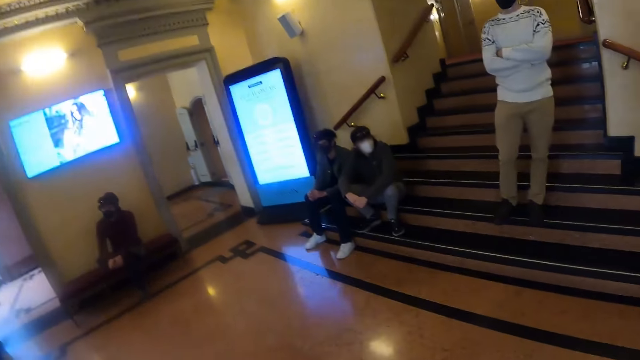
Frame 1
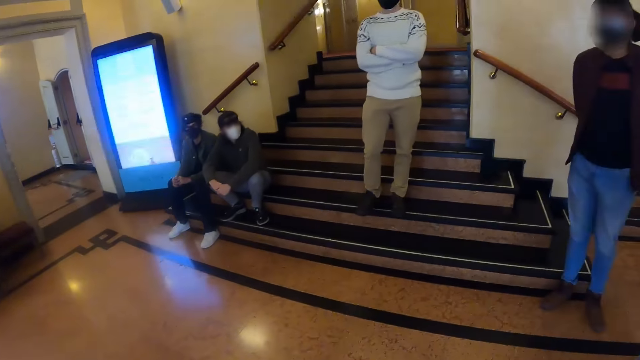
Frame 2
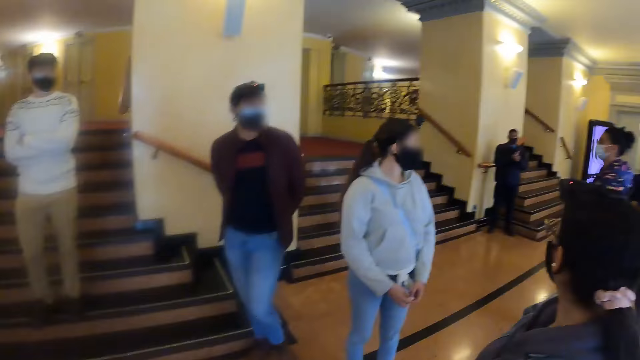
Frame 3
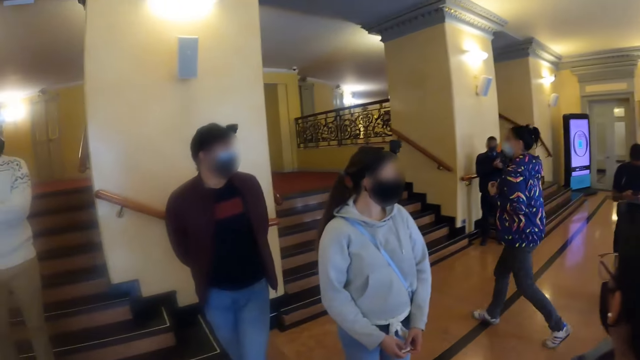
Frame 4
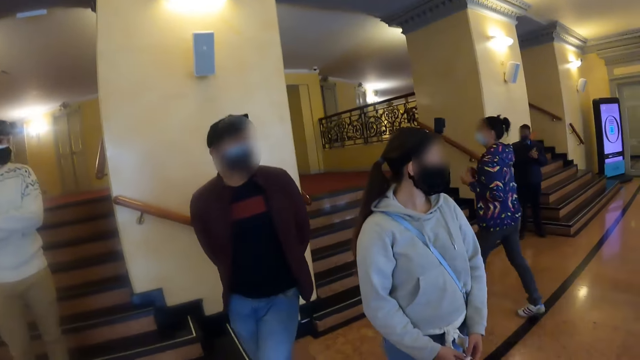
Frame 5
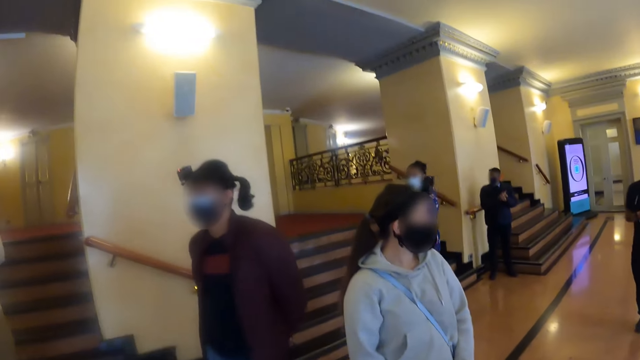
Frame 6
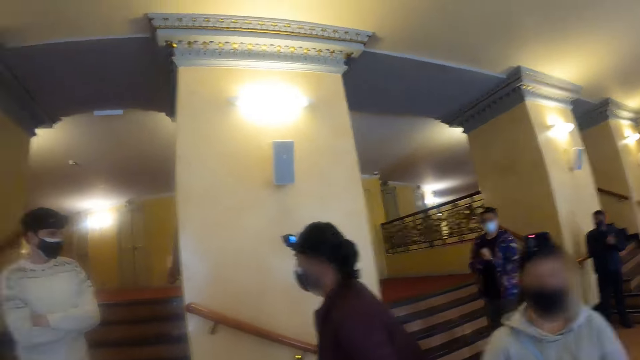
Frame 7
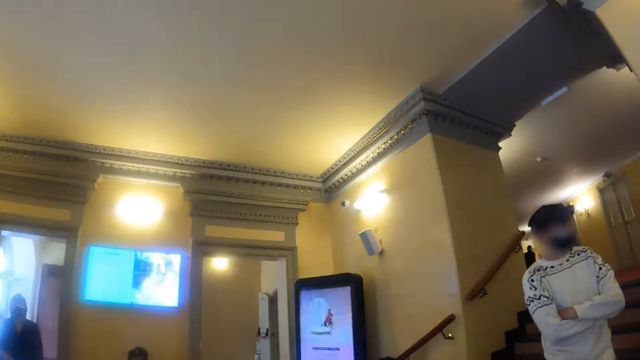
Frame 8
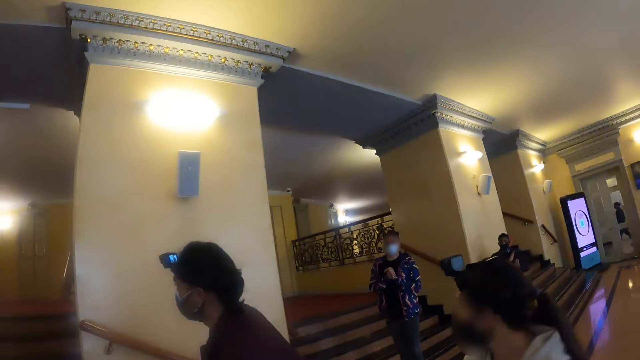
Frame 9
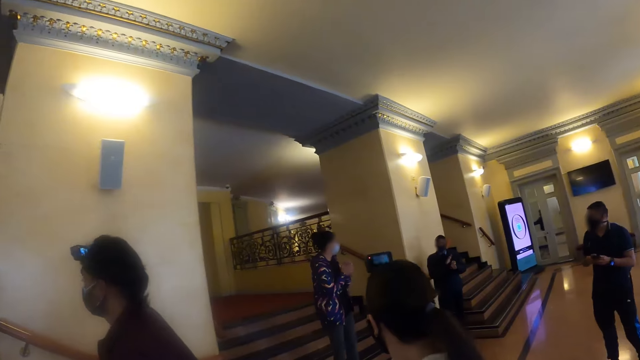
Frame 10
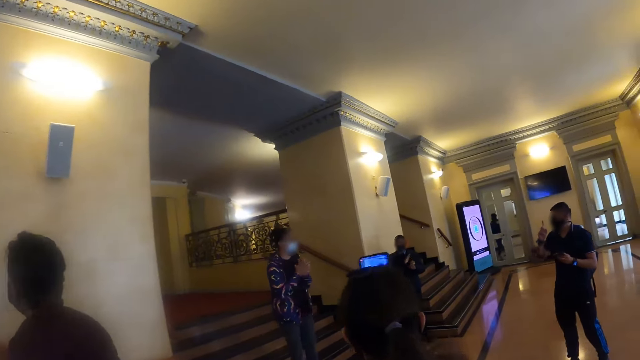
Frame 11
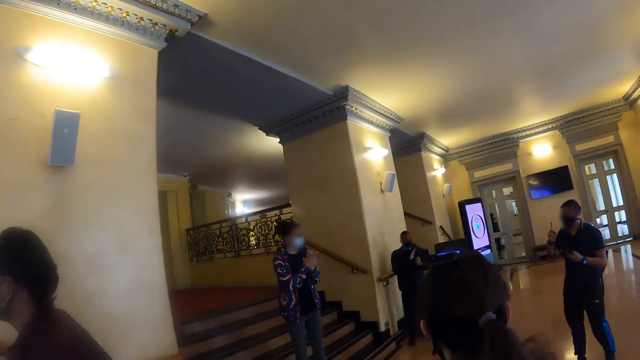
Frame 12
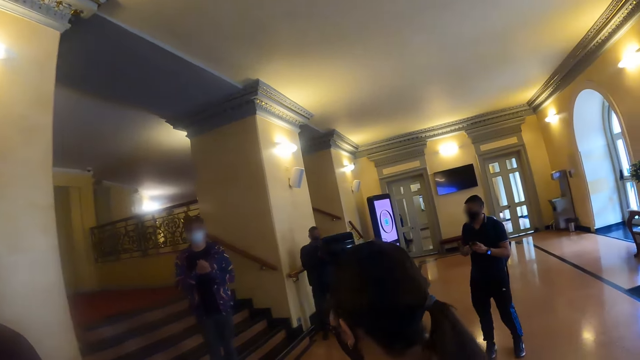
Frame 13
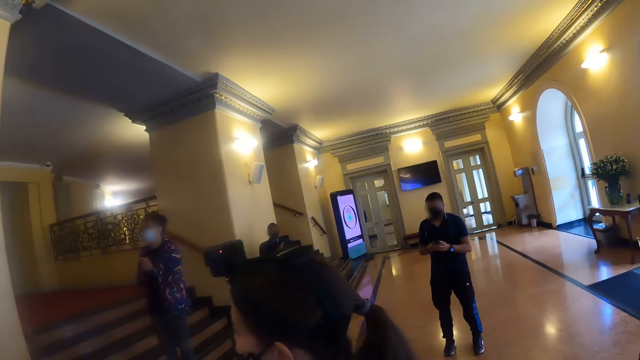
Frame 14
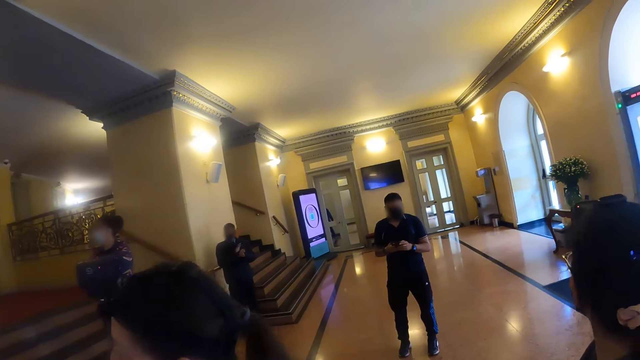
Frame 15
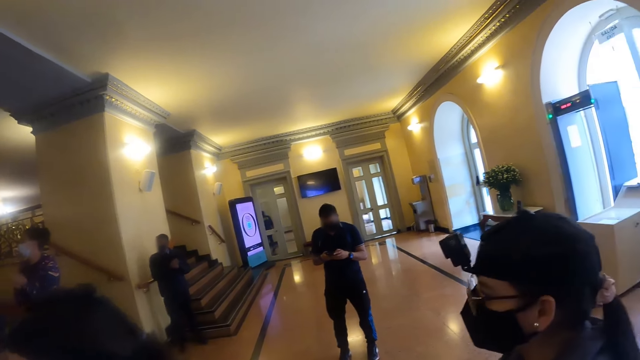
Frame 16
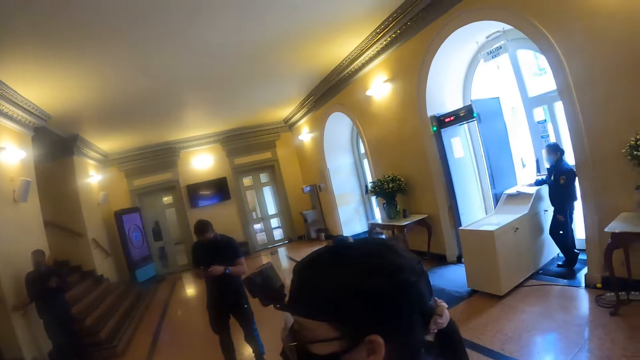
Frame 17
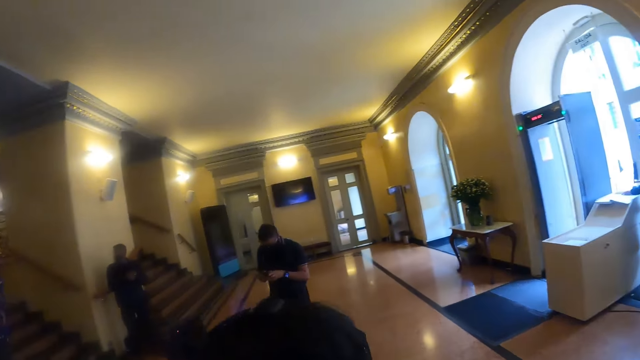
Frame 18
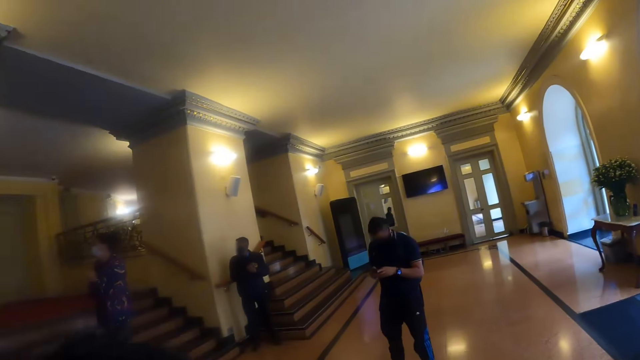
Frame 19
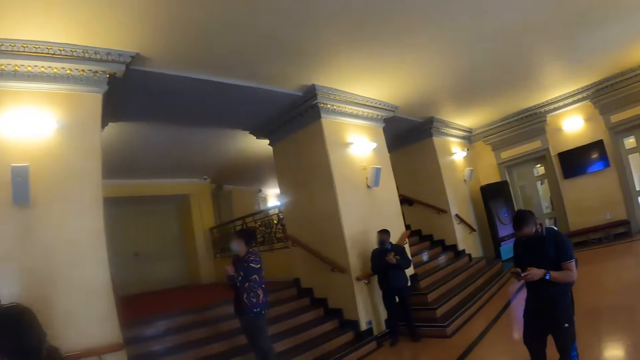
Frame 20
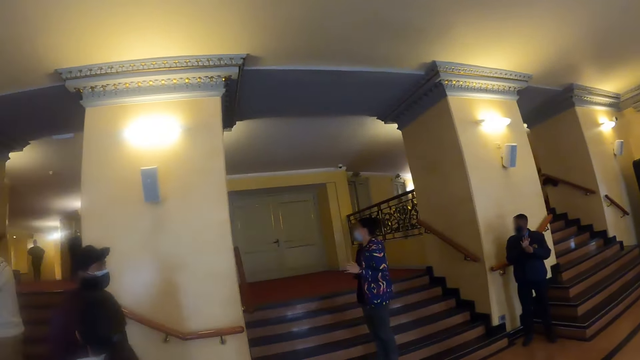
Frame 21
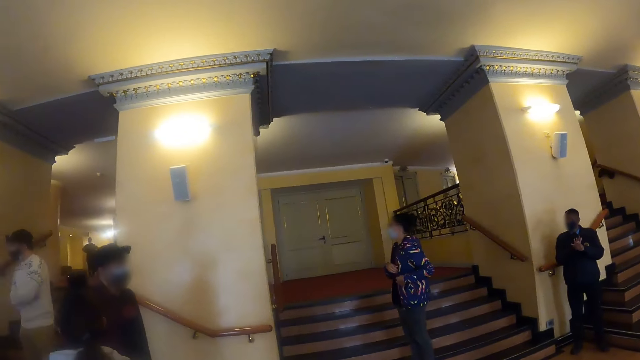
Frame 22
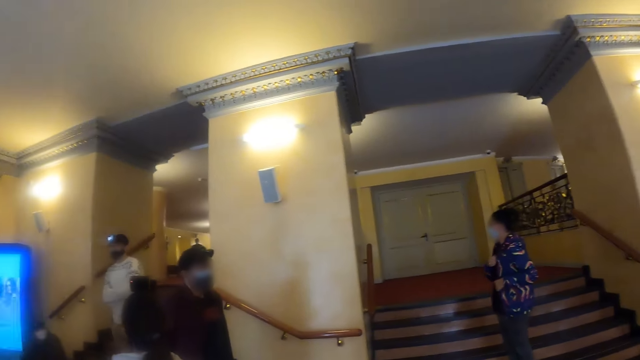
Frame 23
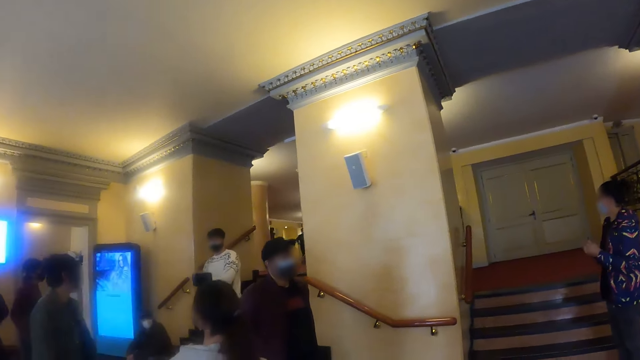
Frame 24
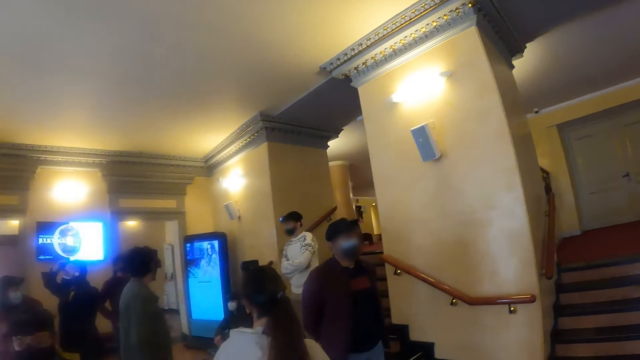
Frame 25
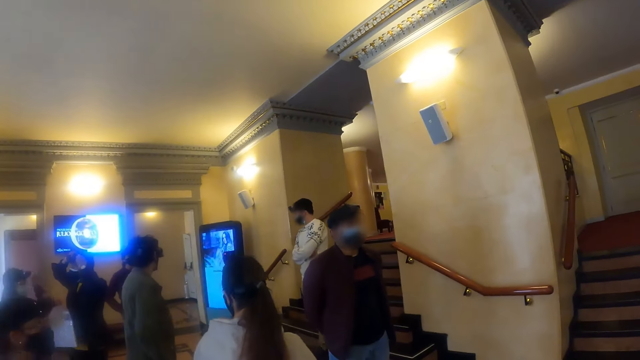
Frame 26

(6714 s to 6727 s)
The camera wearer walks around the room.

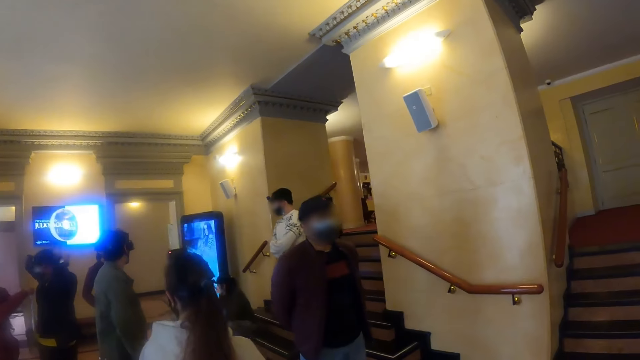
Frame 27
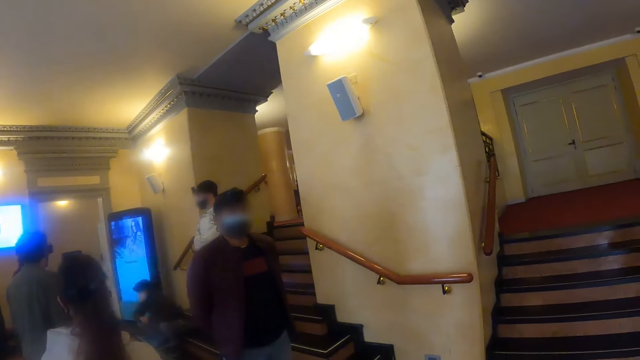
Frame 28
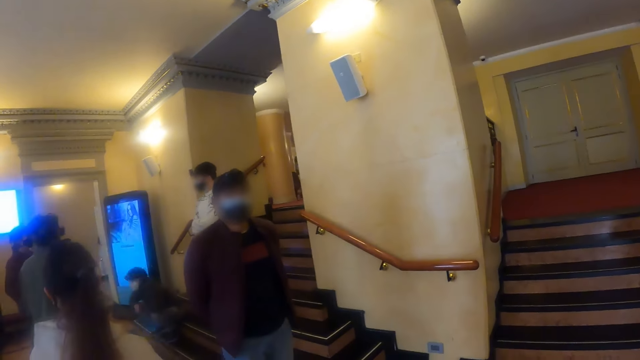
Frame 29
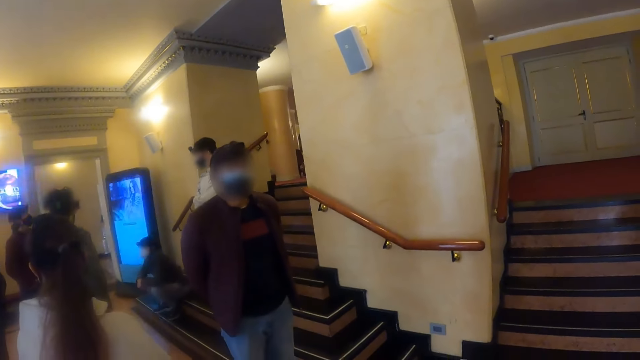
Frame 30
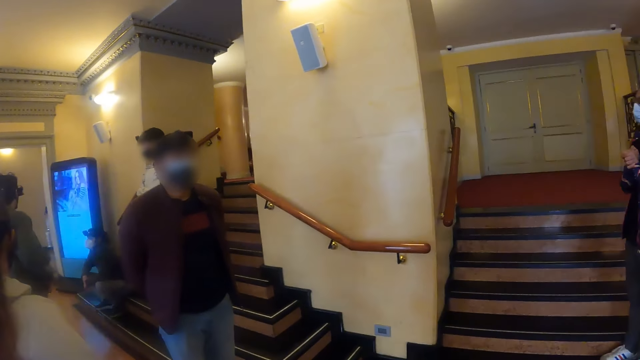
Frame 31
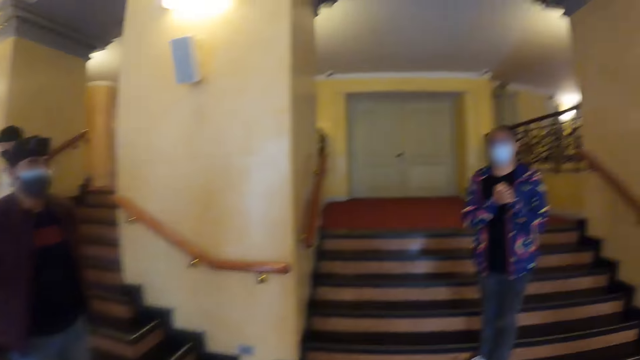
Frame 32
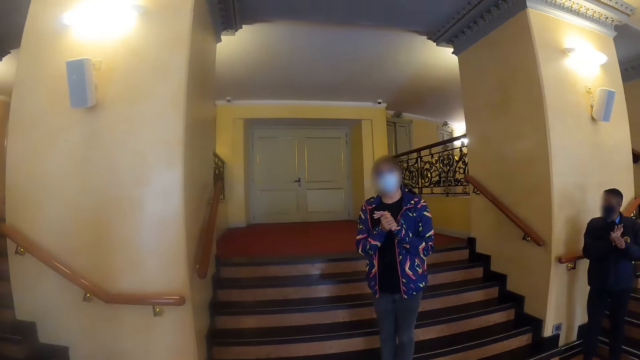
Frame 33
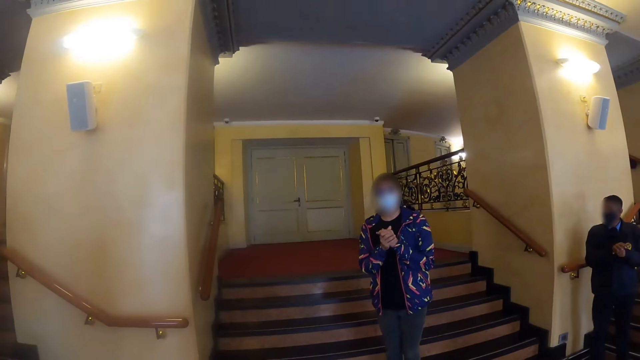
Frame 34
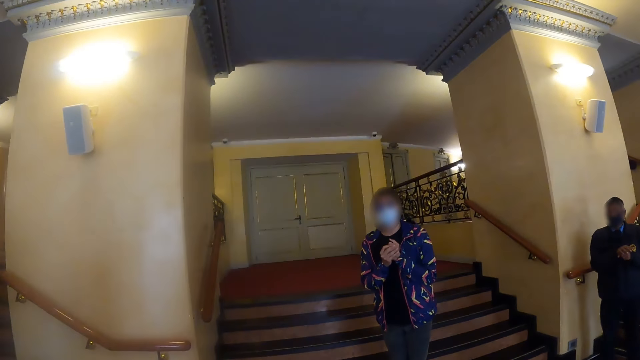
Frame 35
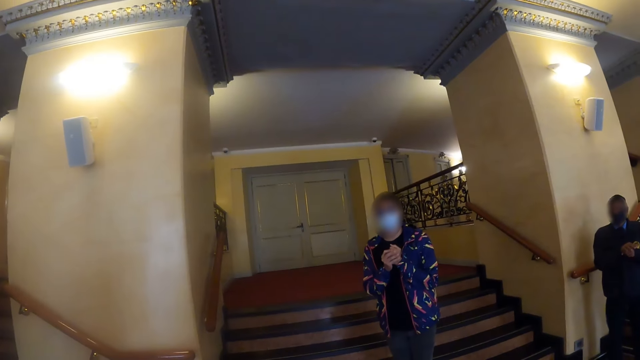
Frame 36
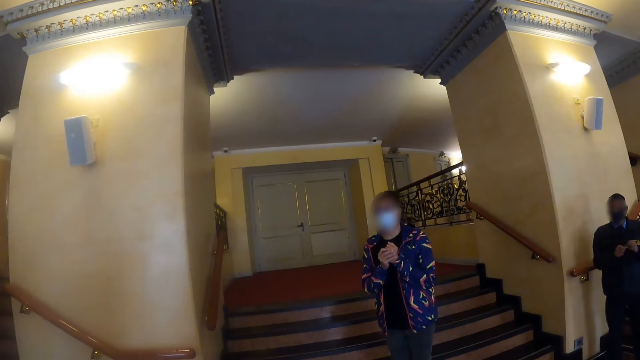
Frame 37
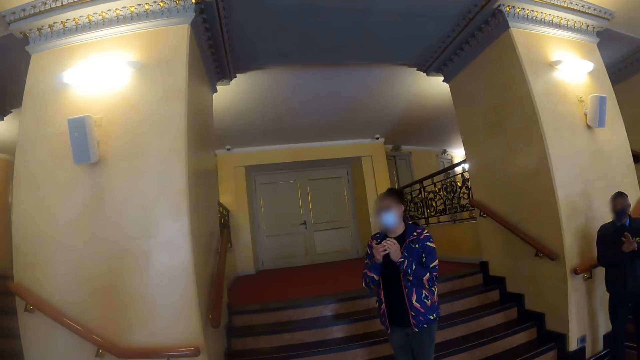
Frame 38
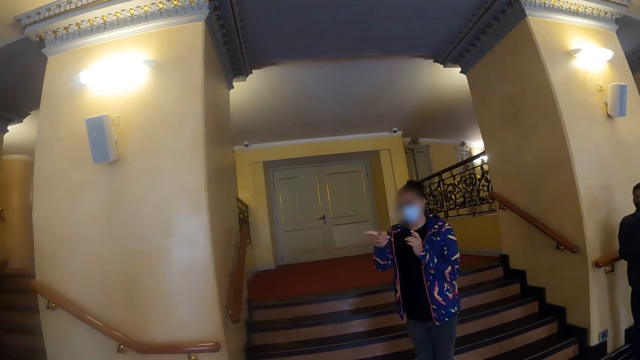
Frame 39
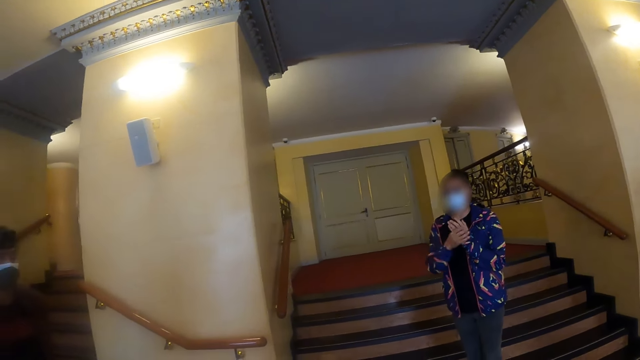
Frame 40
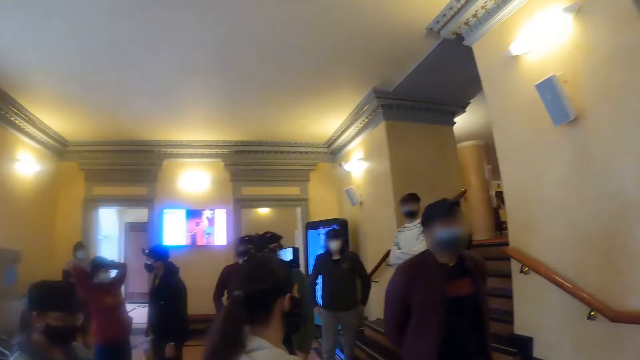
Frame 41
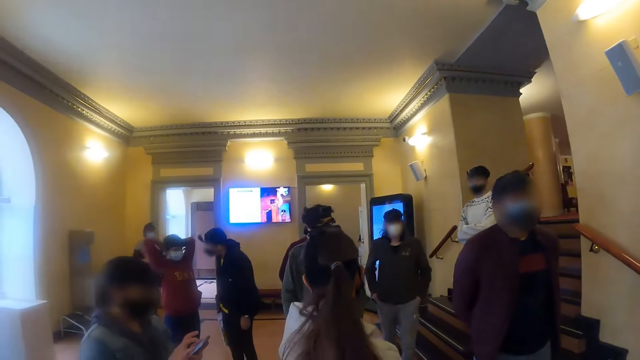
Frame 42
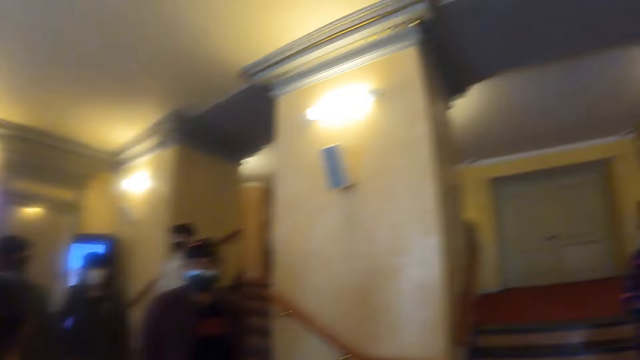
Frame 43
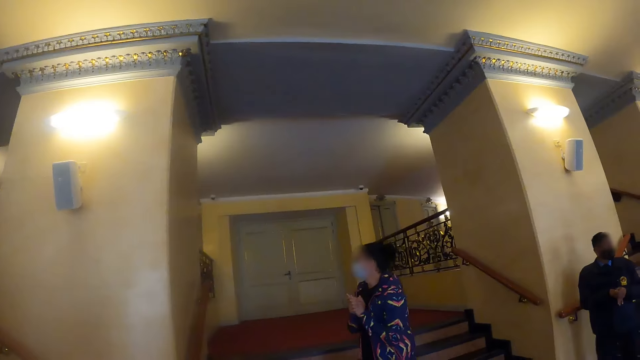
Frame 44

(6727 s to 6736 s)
The camera wearer interacts with a man. They look around the room.
